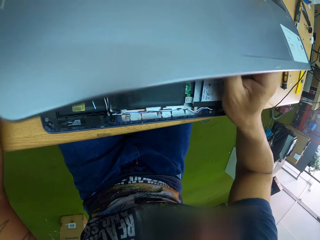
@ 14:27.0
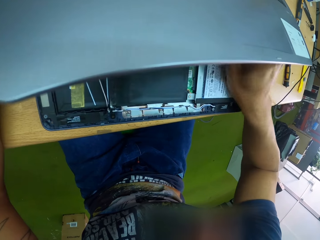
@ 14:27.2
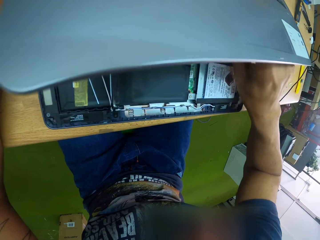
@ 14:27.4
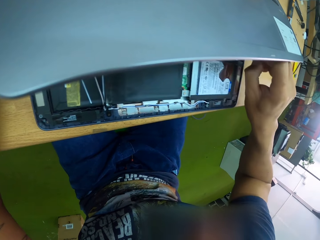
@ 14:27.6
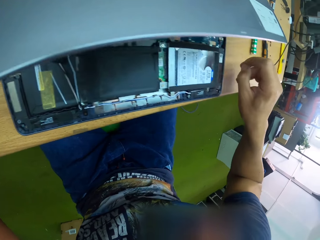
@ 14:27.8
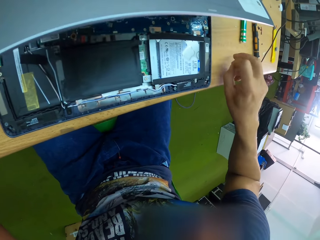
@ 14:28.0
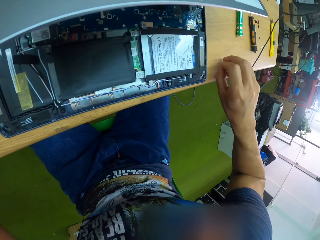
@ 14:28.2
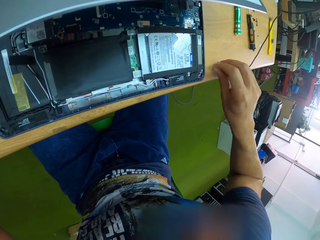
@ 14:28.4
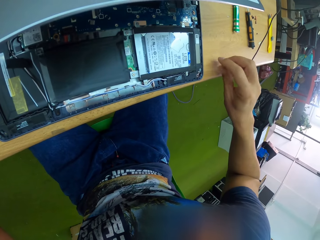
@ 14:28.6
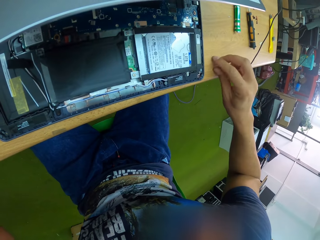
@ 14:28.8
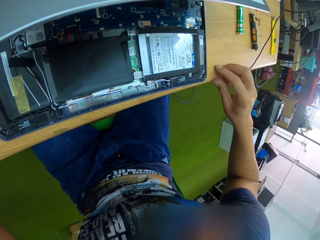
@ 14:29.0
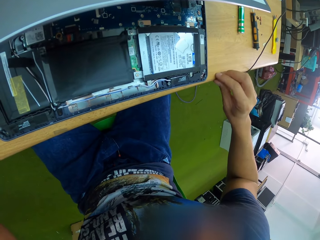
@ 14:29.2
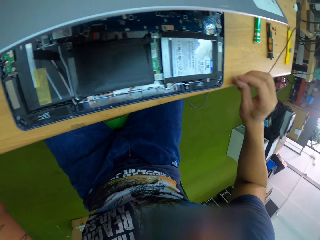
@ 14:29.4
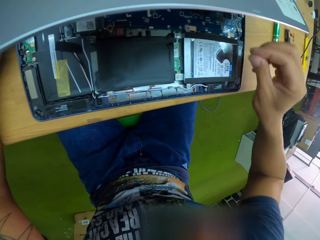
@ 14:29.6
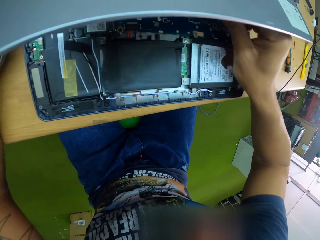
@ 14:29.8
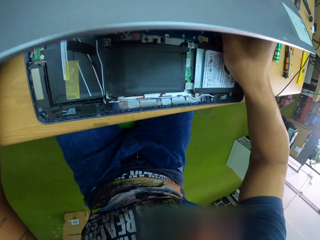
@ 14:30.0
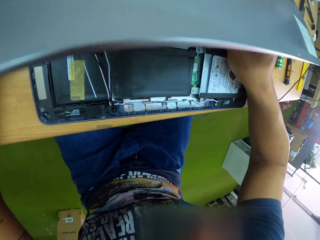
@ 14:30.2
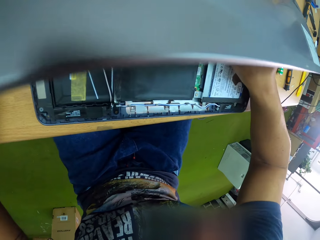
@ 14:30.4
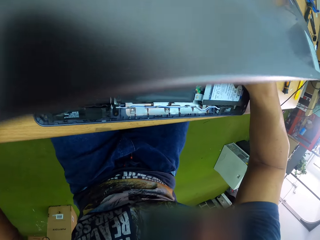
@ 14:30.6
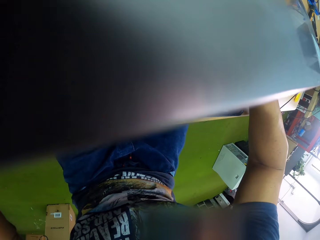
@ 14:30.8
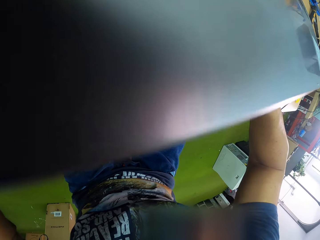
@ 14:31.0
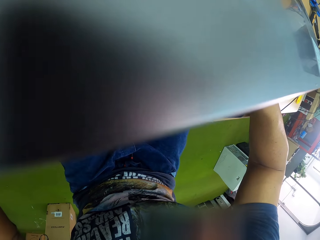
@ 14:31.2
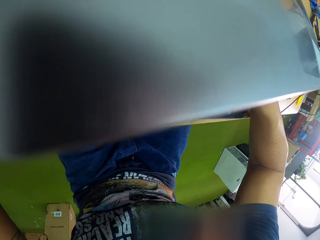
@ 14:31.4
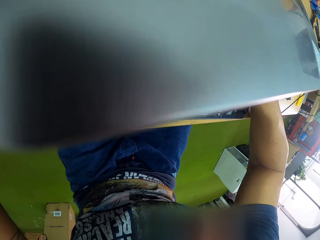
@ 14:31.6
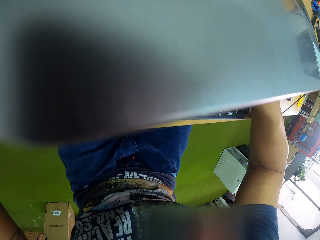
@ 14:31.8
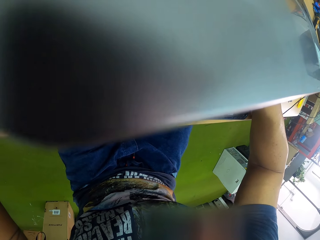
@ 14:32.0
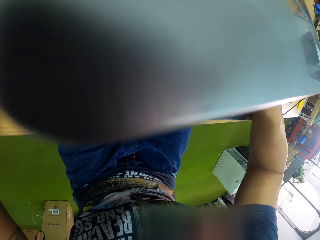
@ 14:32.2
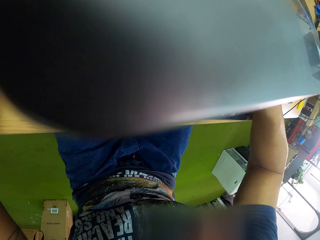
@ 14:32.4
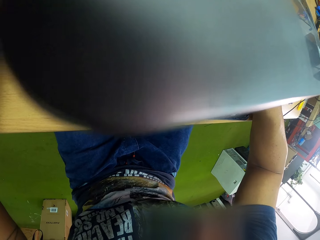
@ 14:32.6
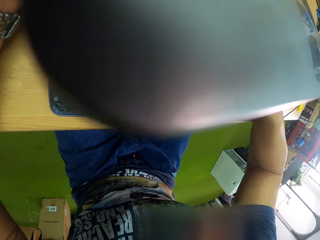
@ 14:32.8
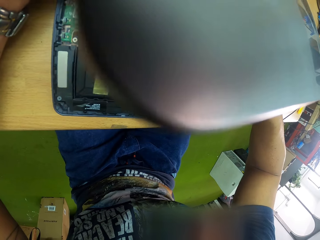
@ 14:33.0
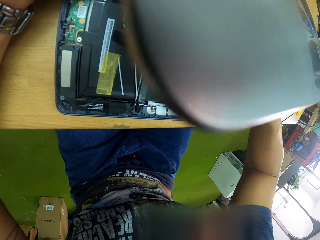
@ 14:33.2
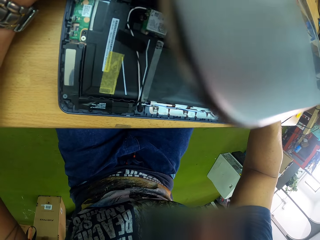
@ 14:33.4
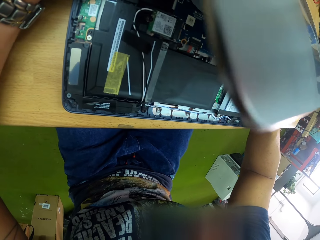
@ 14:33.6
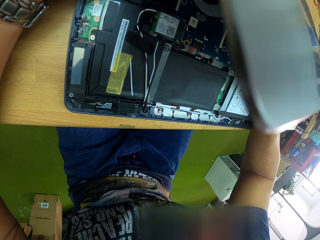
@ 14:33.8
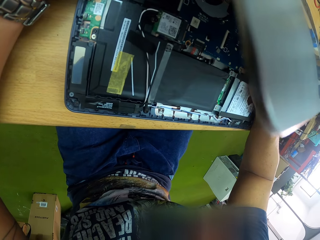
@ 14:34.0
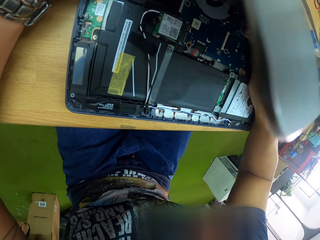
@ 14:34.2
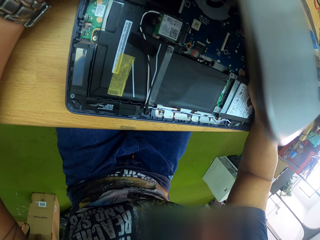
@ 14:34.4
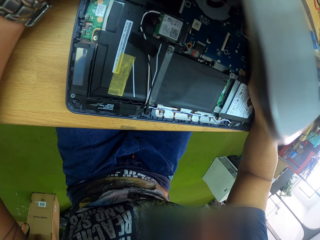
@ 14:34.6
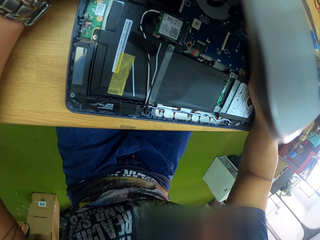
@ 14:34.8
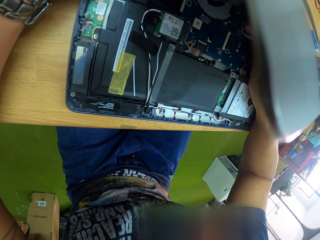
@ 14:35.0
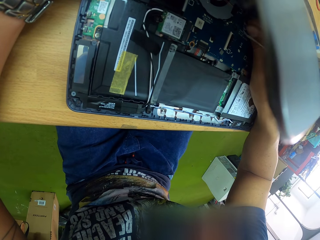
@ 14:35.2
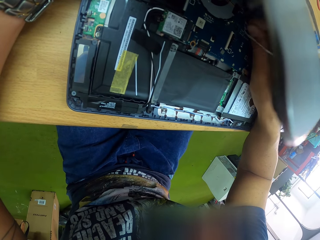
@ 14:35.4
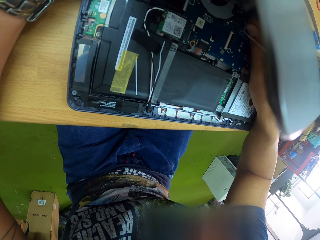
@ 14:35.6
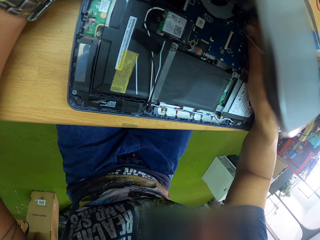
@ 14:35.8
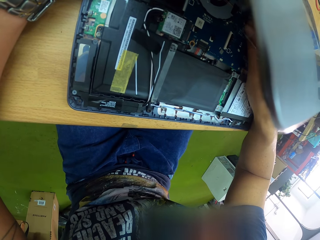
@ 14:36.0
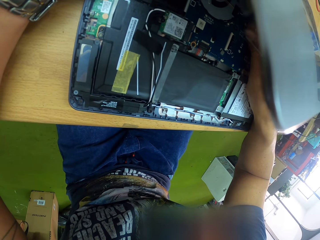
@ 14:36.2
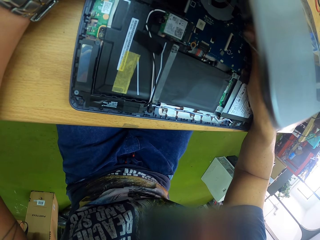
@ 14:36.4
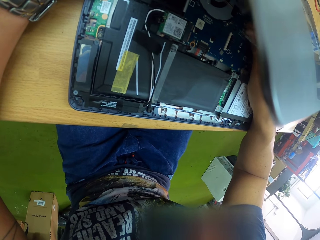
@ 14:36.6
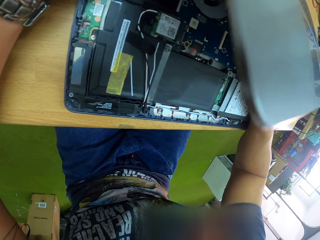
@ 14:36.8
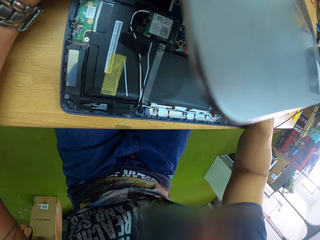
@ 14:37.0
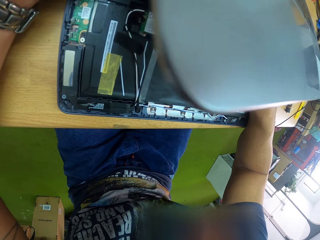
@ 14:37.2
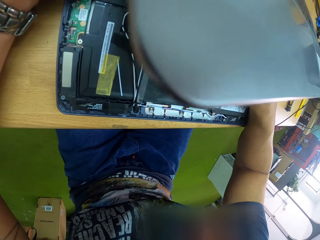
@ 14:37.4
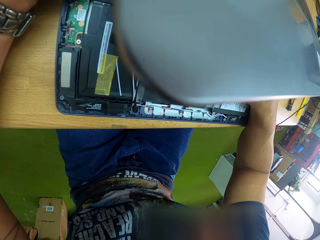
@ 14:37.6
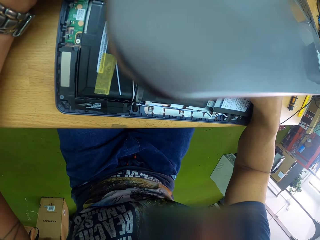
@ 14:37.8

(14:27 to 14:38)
The camera wearer holds the pin in his right hand to the table. He picks up the pin from the table with his right hand. He holds the pin to the laptop's motherboard with his right hand.

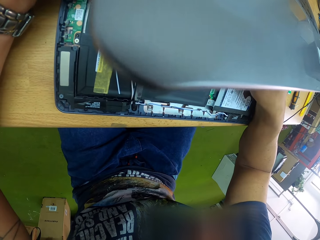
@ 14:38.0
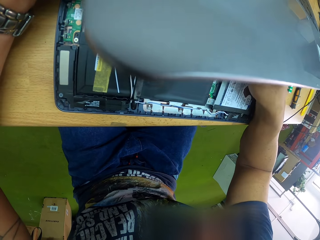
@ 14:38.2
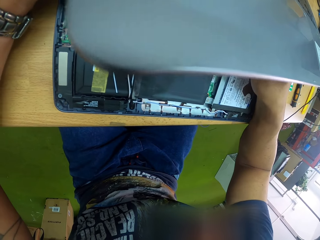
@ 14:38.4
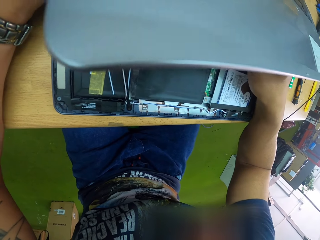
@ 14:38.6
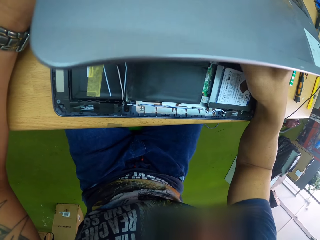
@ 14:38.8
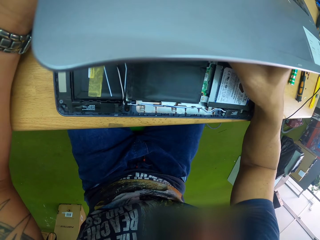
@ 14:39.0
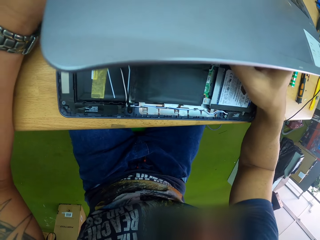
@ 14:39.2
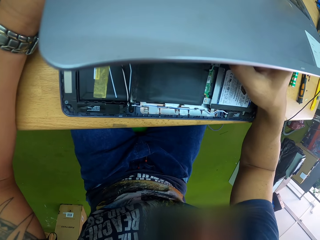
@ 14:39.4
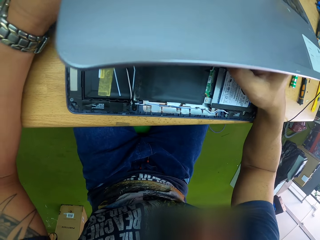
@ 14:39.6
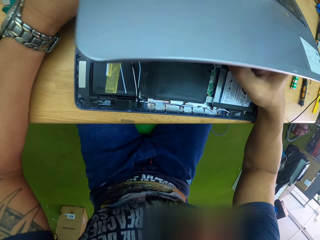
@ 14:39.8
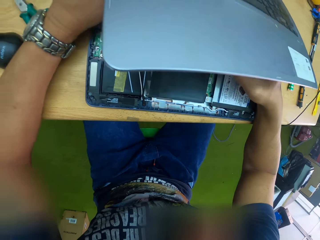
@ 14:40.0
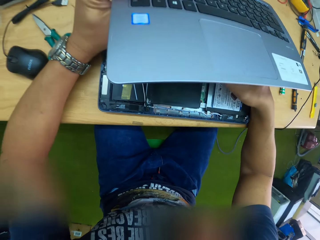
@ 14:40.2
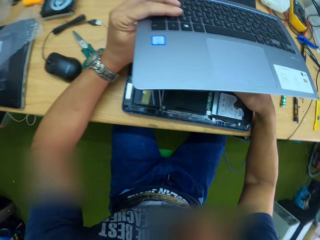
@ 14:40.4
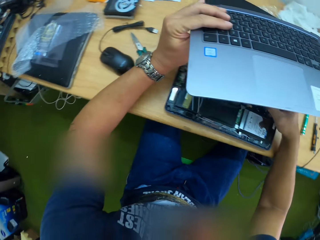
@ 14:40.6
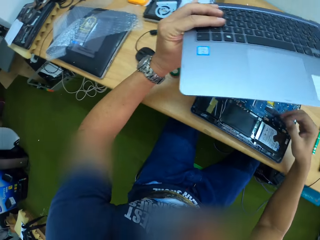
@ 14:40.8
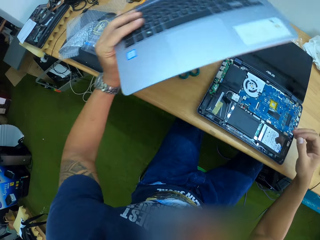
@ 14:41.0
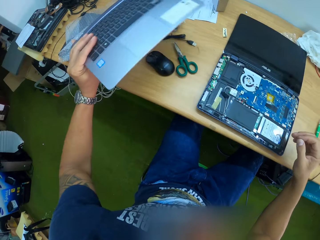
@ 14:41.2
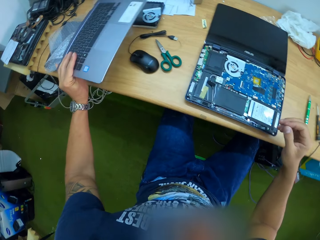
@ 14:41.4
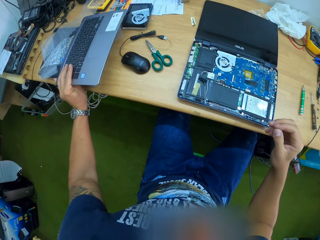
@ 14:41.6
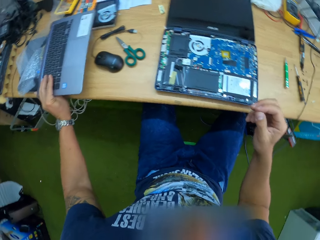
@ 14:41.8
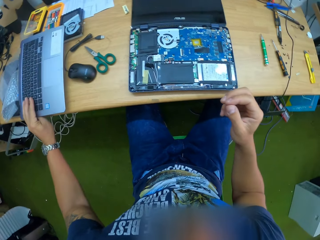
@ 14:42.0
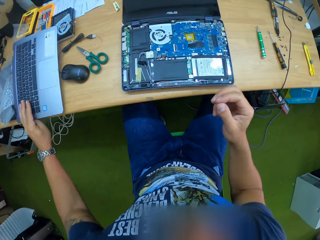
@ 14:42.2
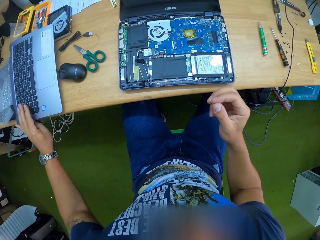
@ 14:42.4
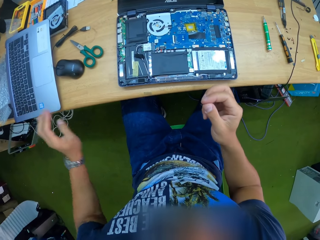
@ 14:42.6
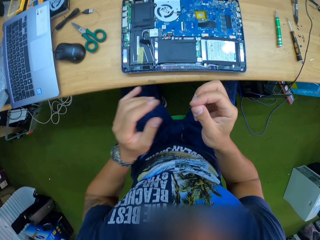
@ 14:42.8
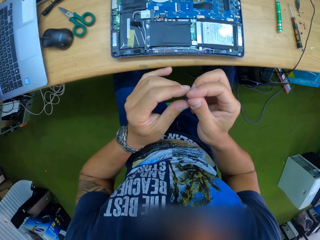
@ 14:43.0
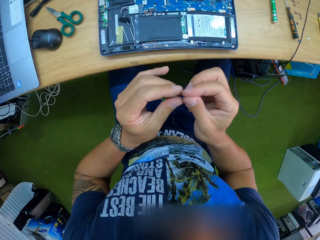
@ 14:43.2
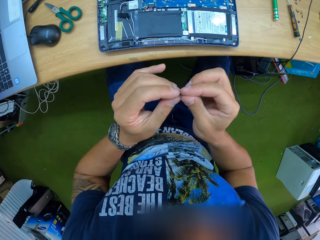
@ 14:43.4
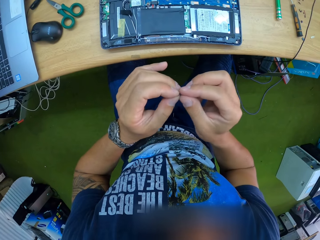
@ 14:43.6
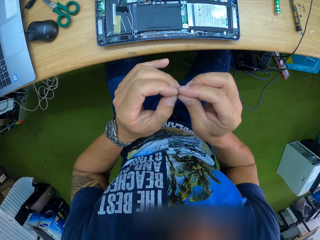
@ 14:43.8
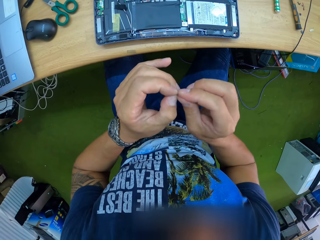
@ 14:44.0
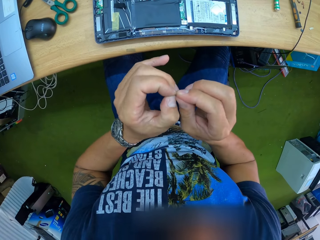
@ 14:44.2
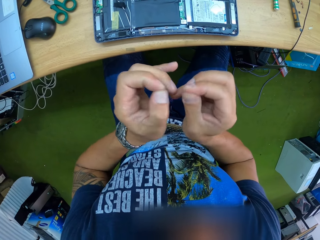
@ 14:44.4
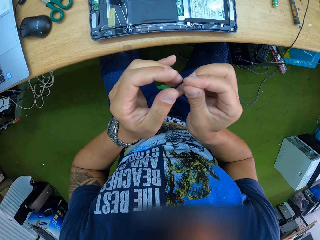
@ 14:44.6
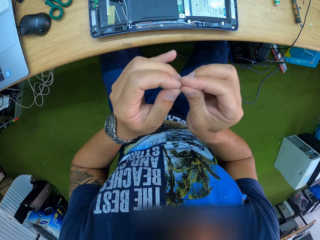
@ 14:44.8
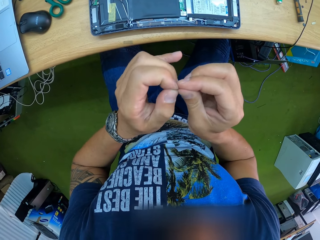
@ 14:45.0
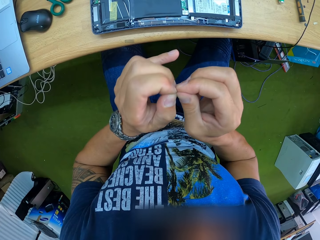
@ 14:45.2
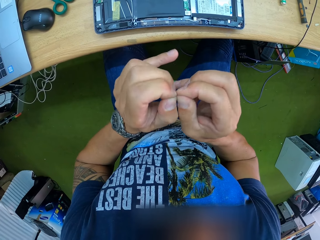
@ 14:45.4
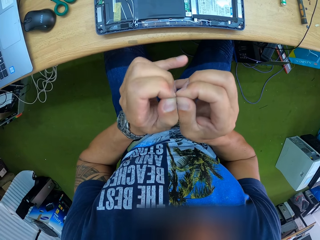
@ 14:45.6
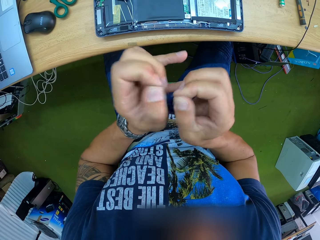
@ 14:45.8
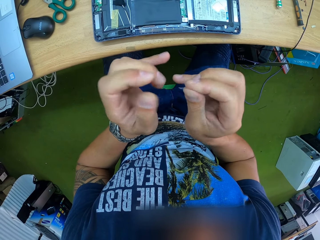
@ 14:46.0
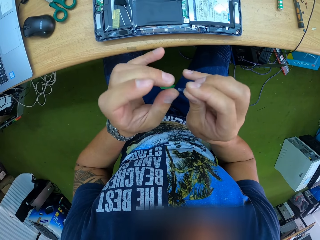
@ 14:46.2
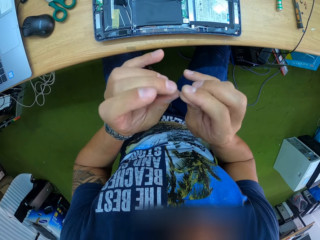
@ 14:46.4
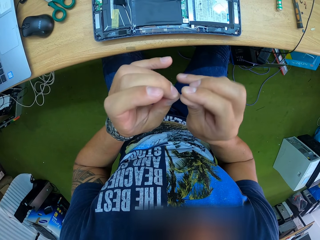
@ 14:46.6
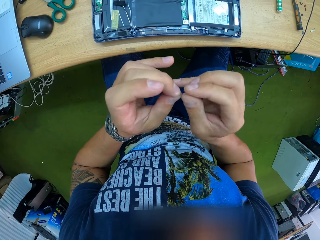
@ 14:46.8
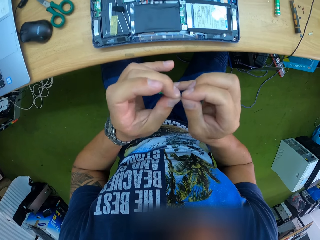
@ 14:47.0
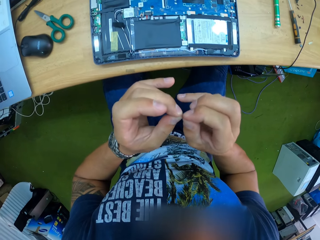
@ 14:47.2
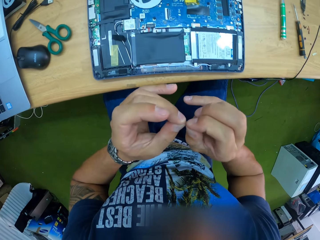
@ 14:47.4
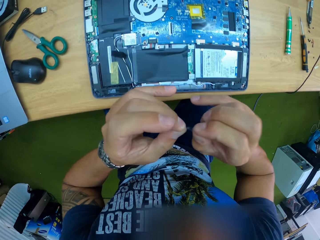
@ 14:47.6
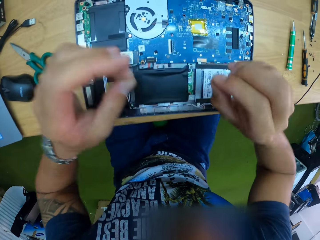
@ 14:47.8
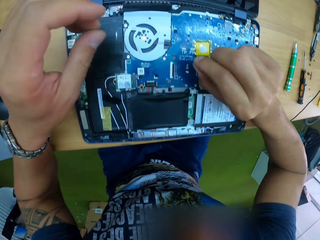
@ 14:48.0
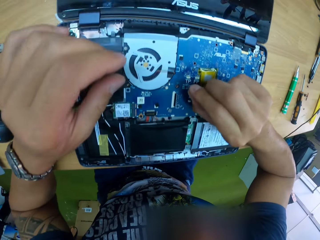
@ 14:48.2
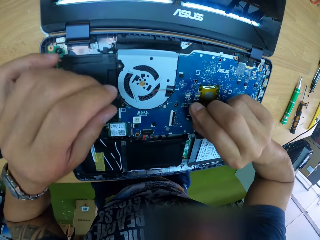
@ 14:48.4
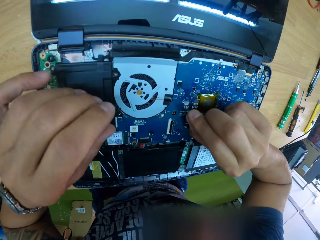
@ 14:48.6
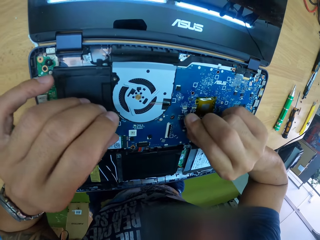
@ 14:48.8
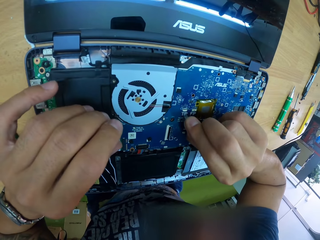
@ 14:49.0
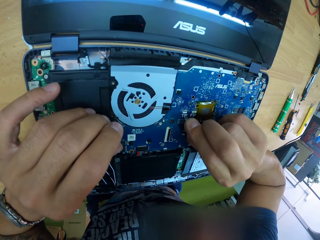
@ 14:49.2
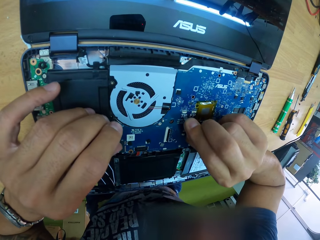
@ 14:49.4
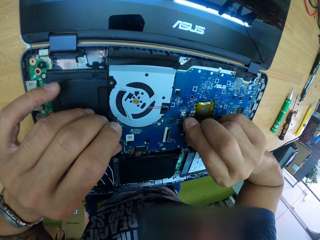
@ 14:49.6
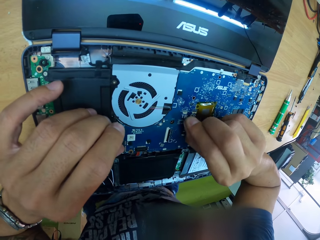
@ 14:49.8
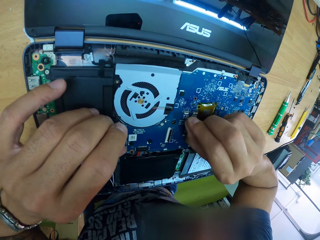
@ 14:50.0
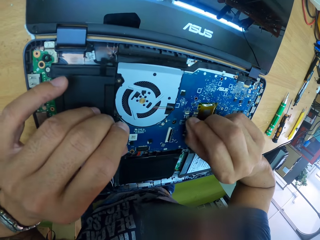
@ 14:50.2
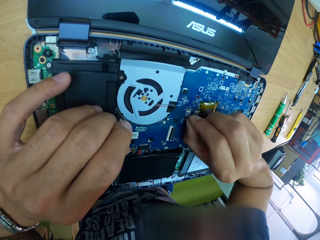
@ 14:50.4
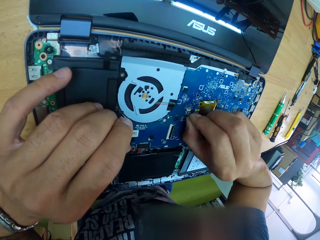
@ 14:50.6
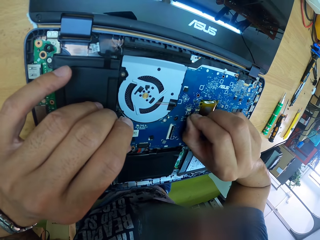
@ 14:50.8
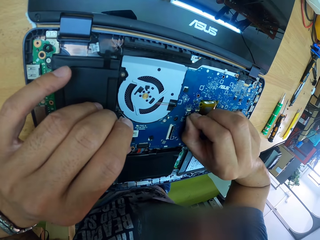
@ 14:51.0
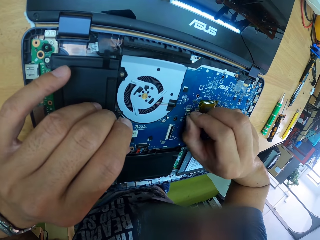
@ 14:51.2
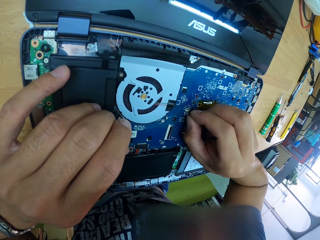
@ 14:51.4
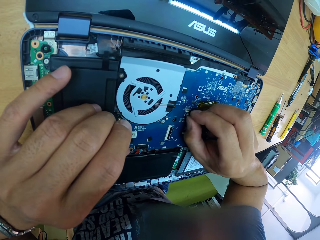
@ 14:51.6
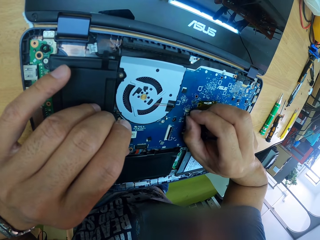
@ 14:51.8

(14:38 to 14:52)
The camera wearer removes the laptop's keyboard from its motherboard with his left hand. He places the laptop's keyboard in his left hand on the table. He straightens the pin or piece of paper with both hands. He holds the piece of paper. He fixes the pin to the laptop's motherboard with his right hand.
